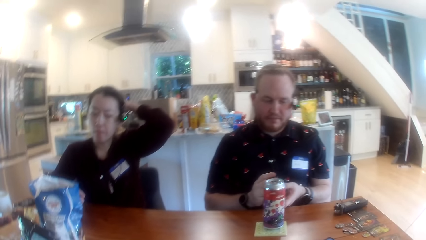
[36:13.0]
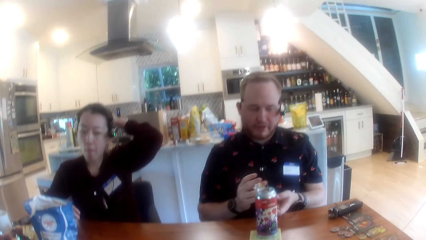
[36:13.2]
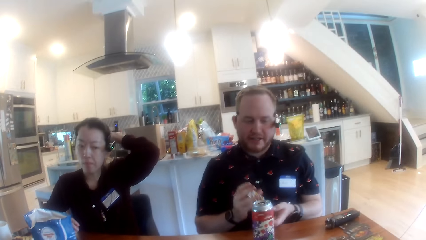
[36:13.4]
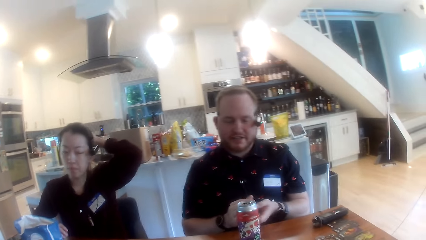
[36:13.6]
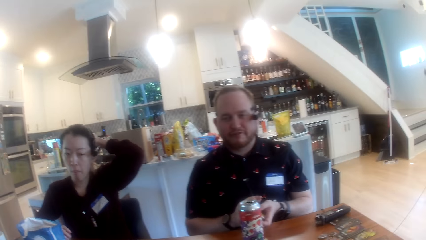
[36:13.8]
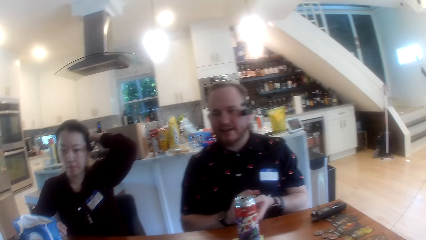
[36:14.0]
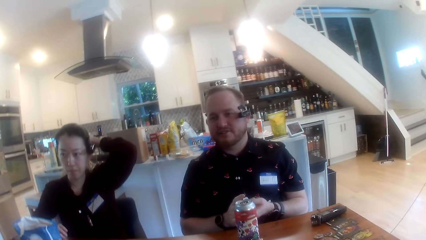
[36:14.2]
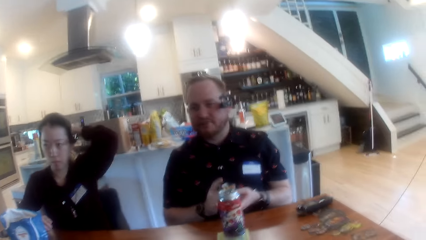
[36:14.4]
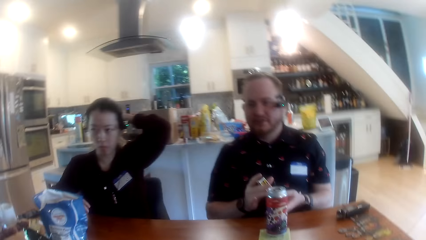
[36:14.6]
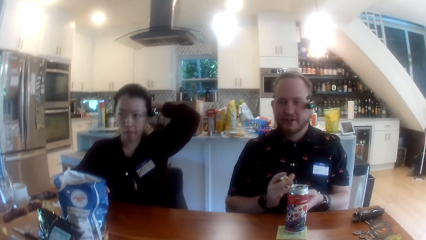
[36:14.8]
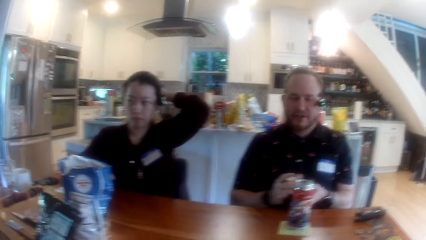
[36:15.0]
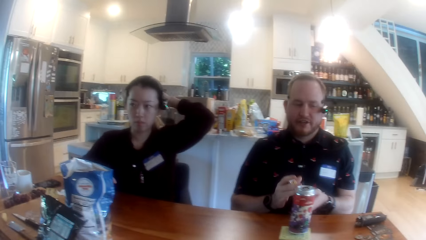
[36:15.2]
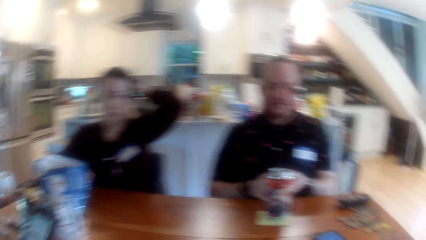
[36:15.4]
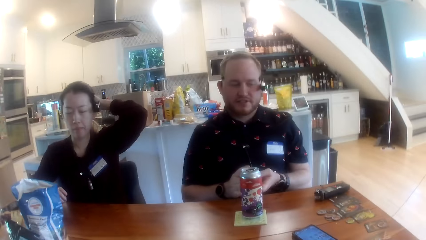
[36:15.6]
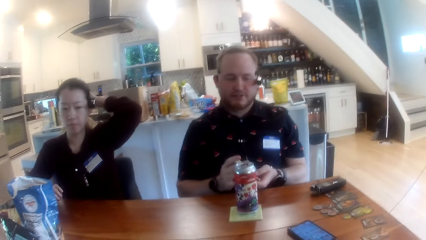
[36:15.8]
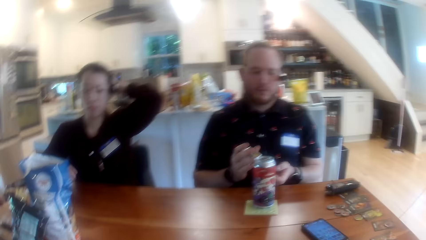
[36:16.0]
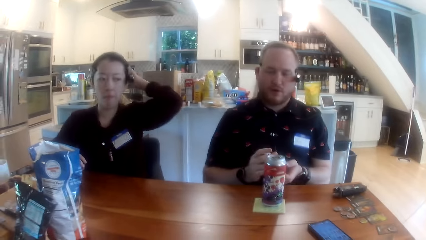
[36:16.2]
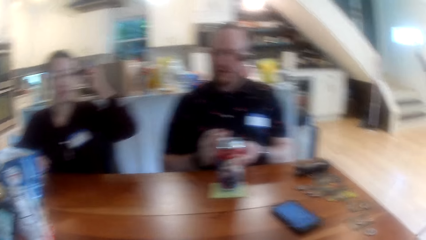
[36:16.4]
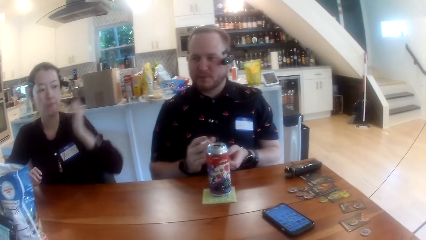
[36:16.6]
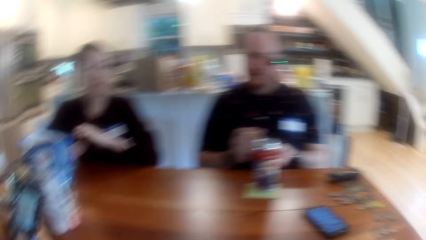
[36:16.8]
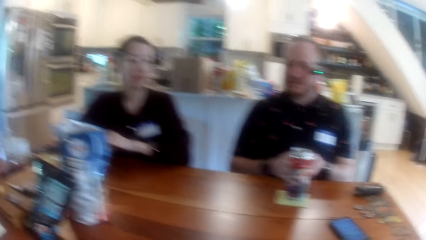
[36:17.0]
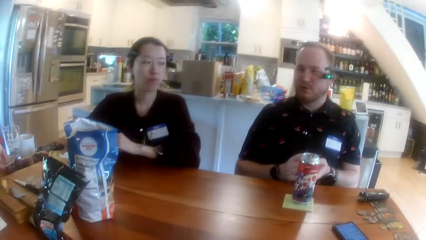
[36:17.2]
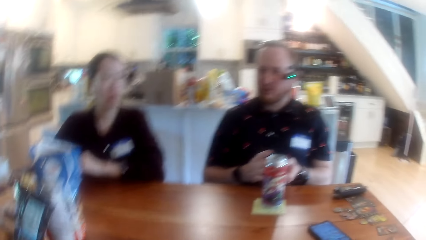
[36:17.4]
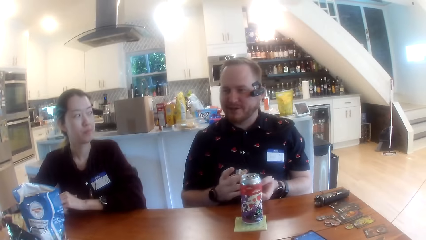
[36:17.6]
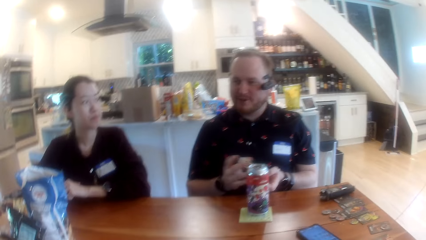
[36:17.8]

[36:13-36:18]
A woman holds her head with her hand.

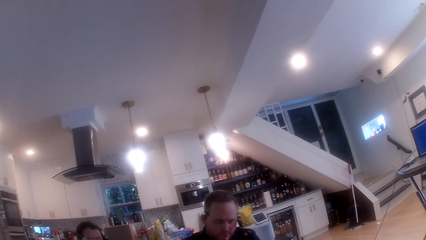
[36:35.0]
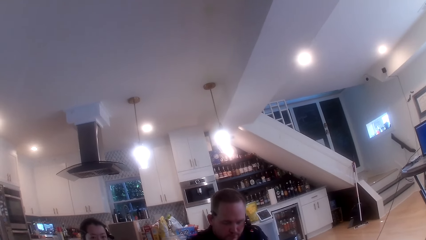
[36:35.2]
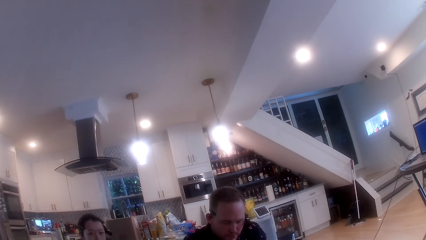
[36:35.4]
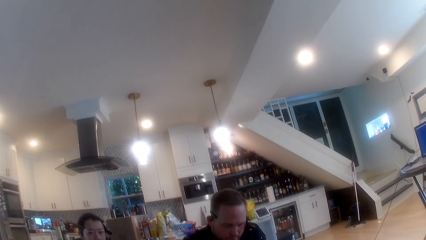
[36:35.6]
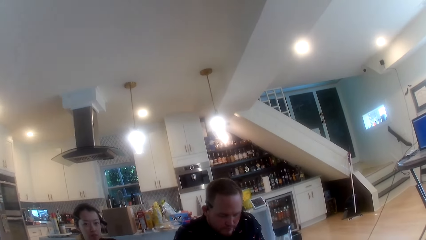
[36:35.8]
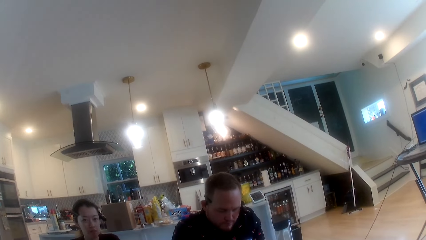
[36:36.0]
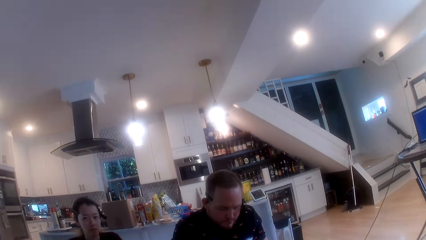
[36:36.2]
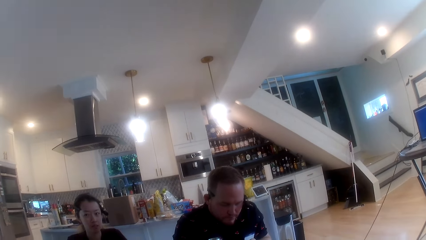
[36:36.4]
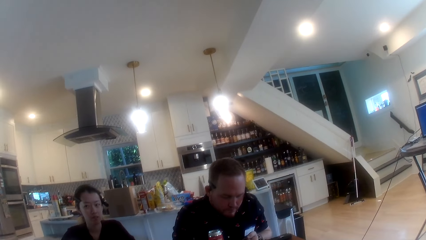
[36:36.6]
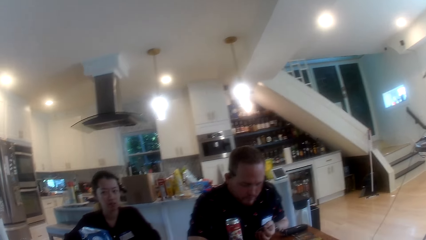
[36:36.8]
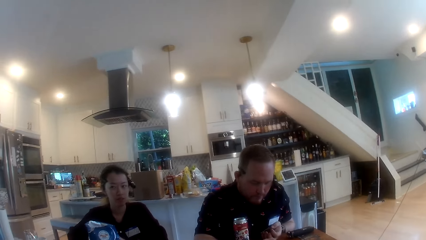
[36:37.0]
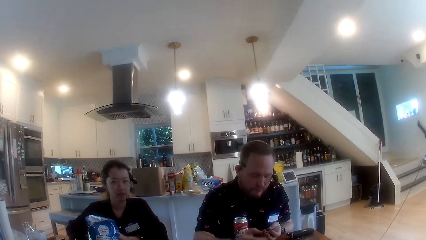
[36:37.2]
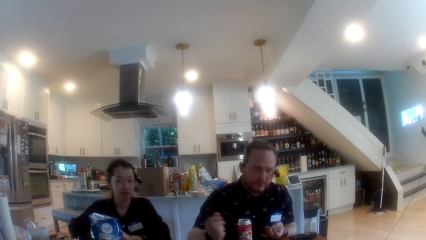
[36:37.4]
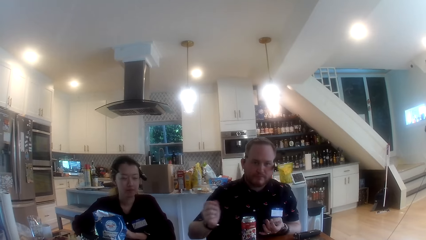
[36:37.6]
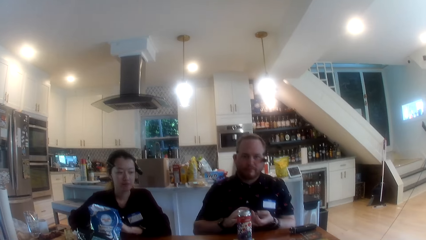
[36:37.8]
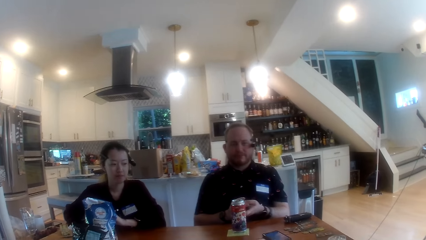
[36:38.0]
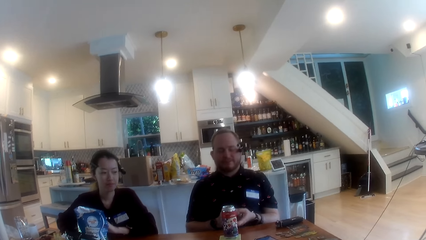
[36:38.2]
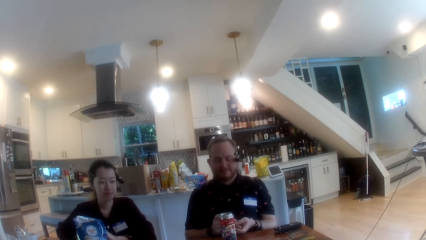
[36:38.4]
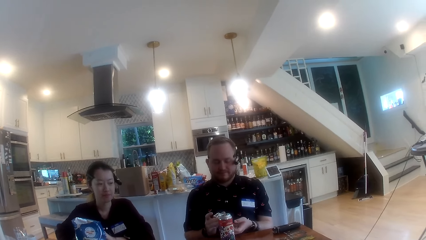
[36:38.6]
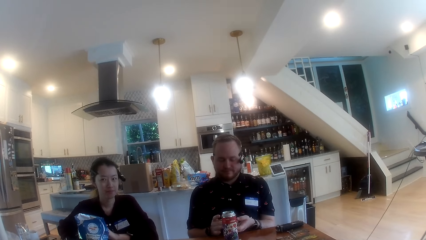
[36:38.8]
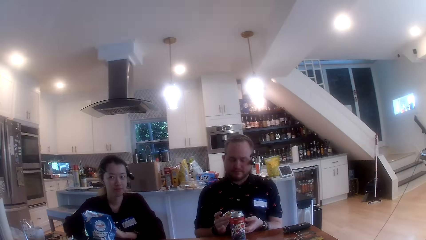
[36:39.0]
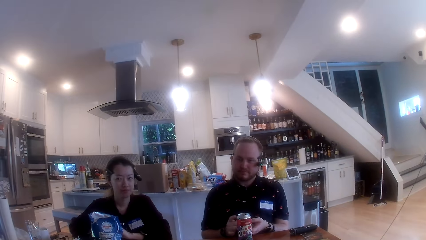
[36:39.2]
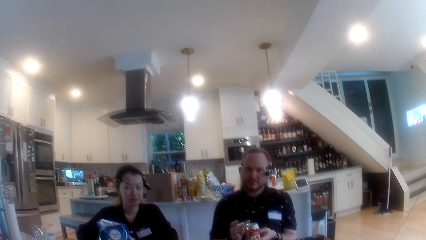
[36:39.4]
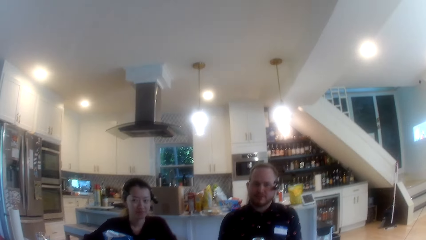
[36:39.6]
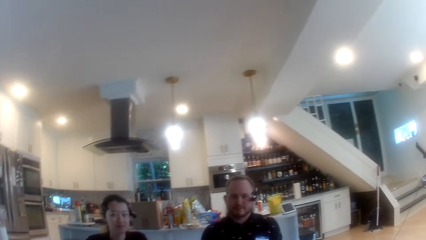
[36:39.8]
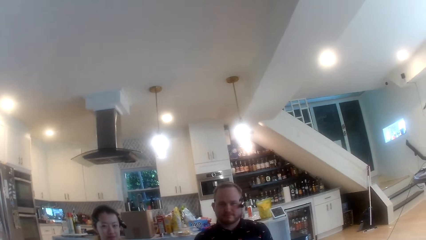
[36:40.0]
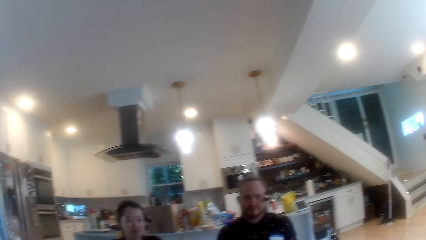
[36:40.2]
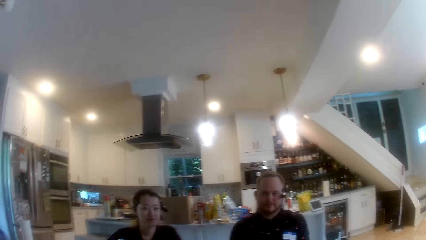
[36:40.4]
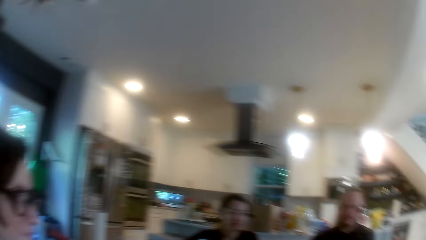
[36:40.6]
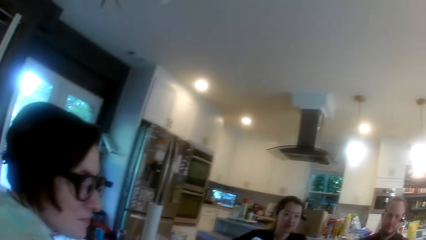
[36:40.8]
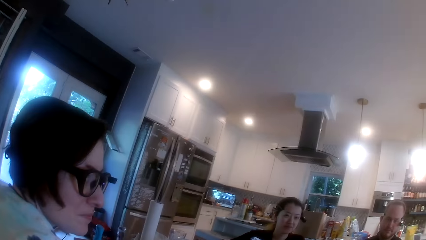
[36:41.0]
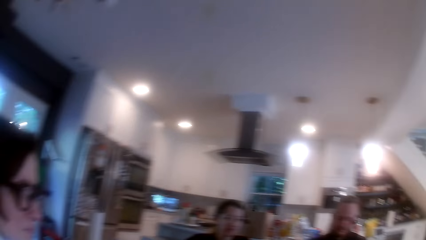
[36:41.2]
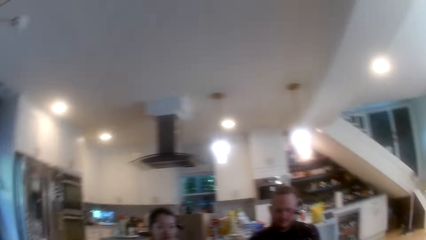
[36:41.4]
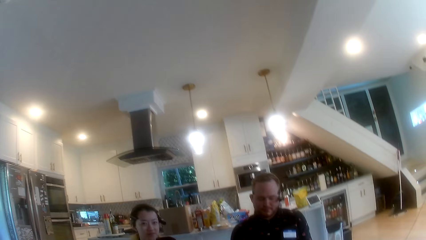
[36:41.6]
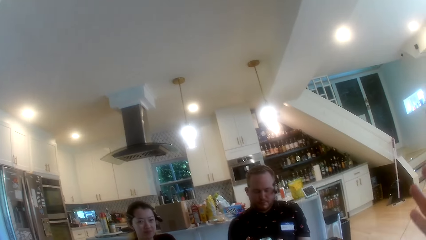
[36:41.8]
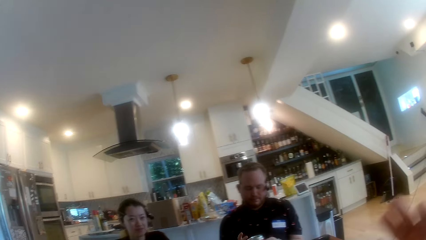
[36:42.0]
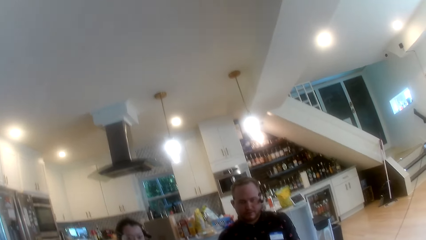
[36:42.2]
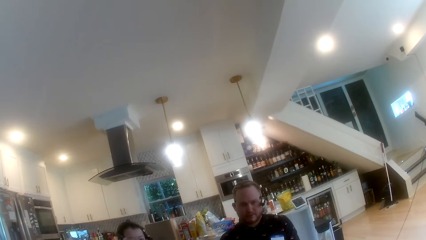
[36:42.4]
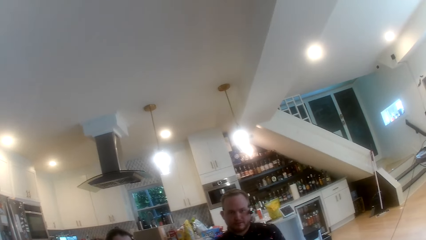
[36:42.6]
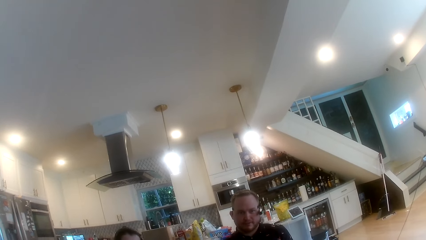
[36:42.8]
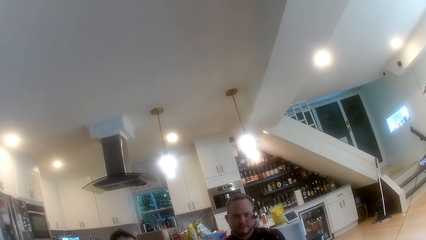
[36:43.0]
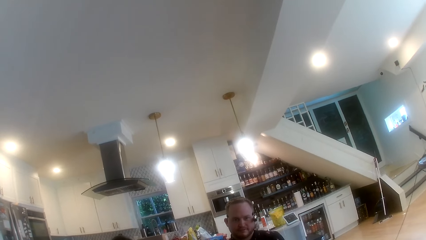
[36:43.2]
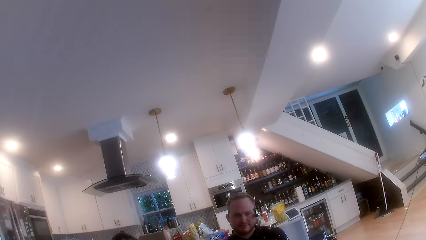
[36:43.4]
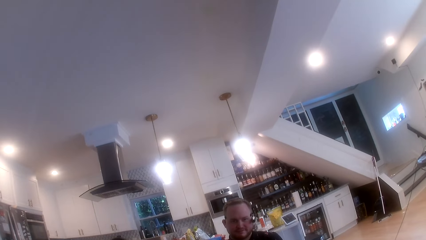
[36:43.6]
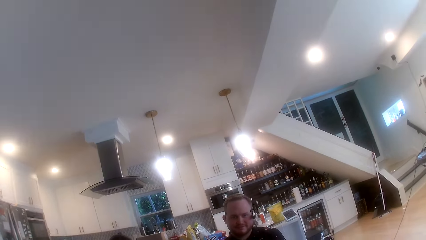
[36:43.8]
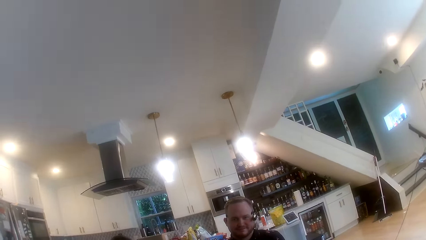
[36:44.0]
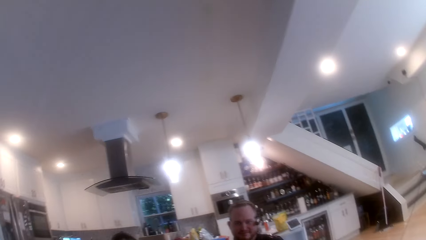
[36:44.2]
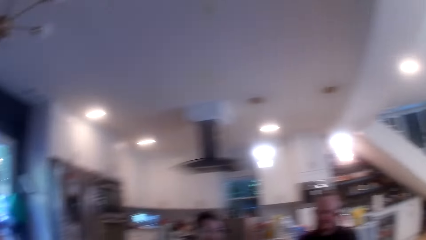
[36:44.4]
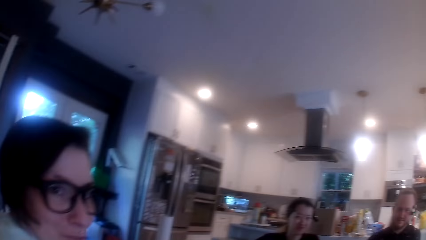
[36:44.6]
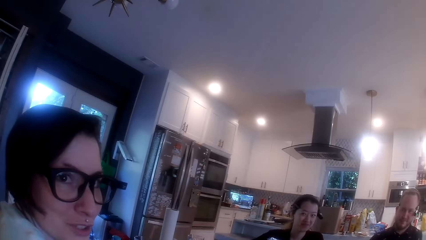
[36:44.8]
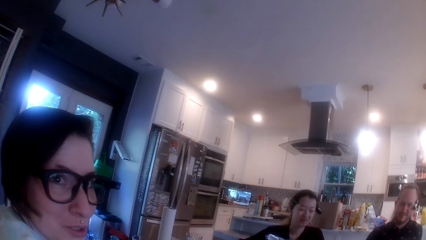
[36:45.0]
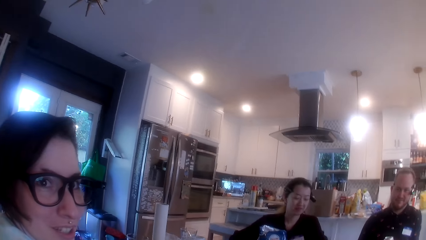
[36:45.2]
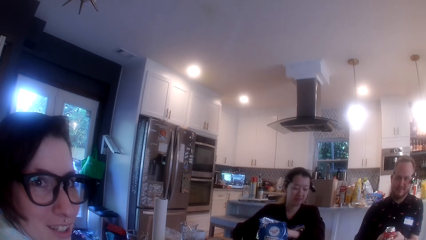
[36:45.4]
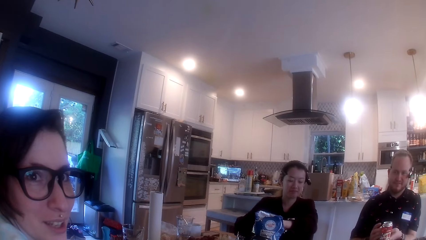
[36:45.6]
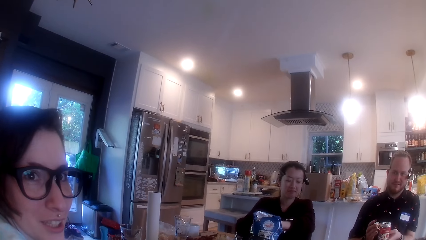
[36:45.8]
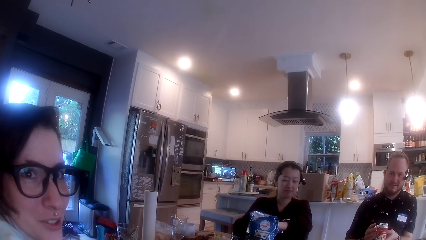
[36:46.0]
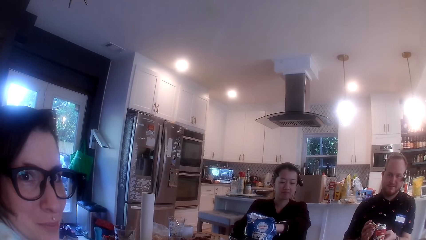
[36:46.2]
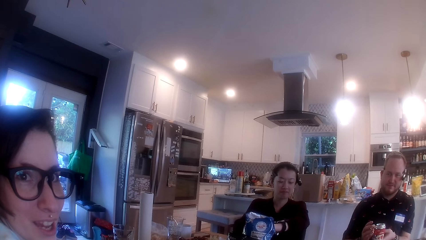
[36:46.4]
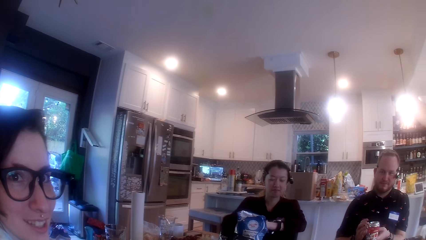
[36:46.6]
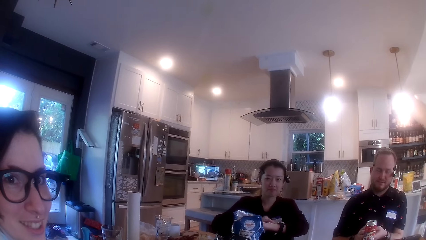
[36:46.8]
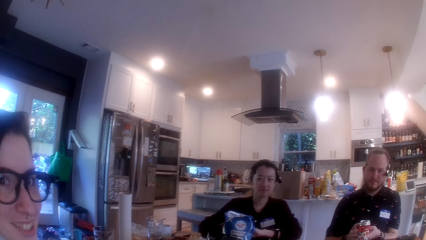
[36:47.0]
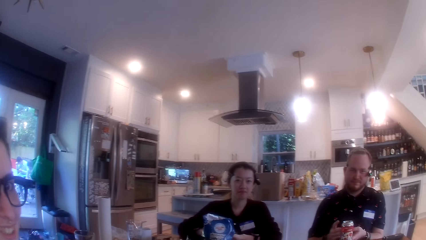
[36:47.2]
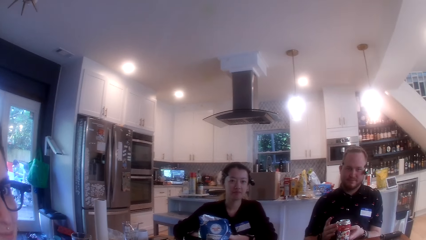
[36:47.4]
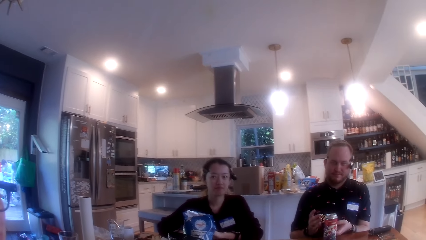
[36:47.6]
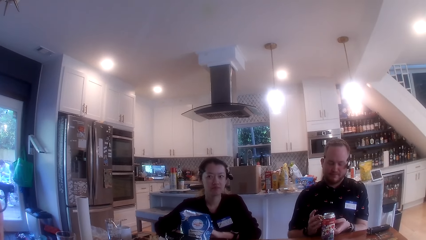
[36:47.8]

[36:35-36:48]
A man operates a phone on the table with his right hand. The man shuffles the card with both hands. A woman talks to the camera wearer.
